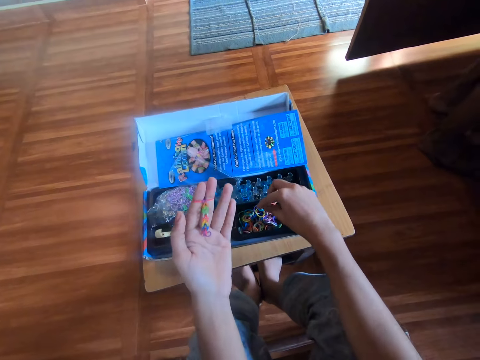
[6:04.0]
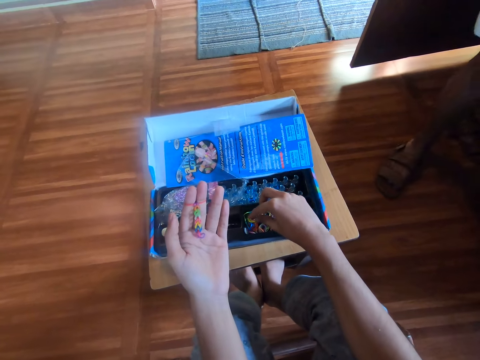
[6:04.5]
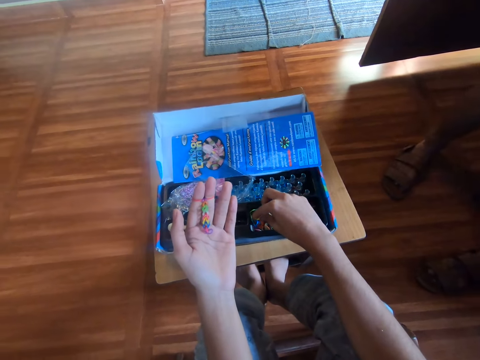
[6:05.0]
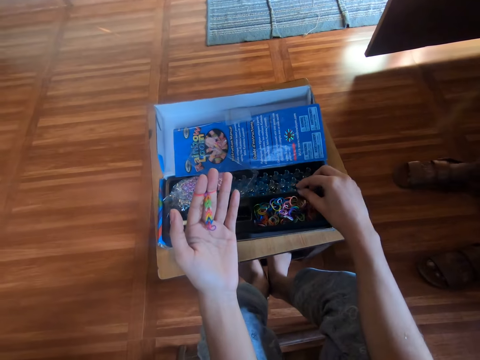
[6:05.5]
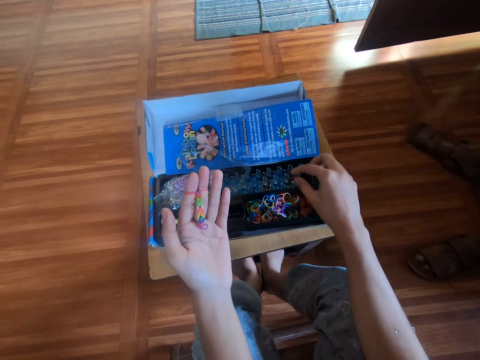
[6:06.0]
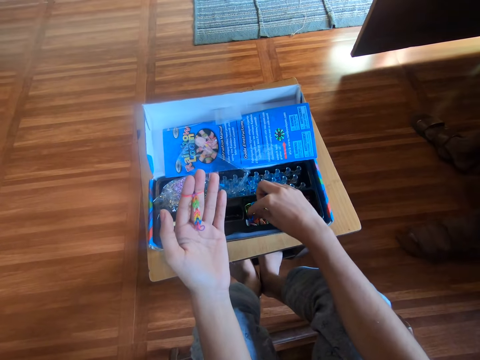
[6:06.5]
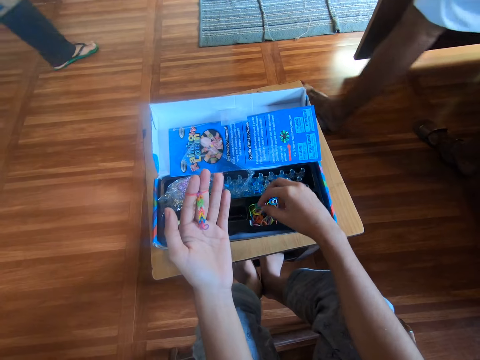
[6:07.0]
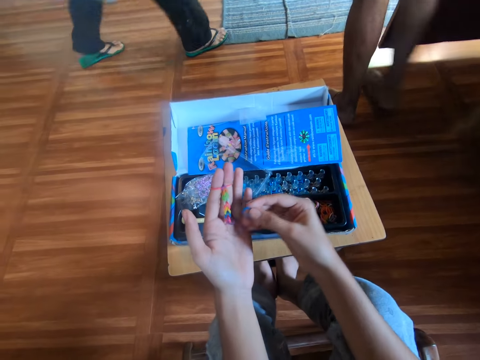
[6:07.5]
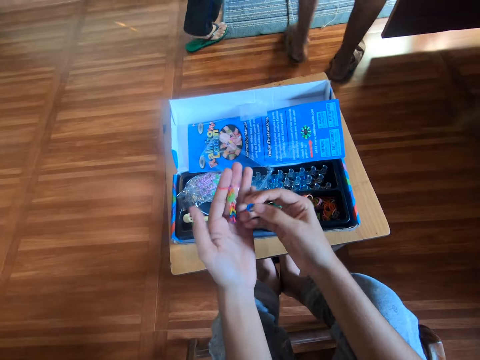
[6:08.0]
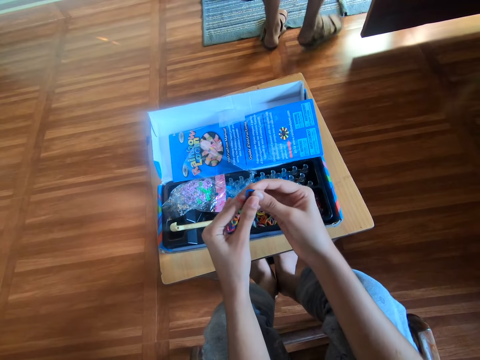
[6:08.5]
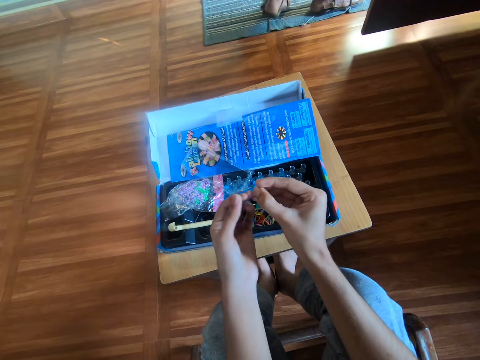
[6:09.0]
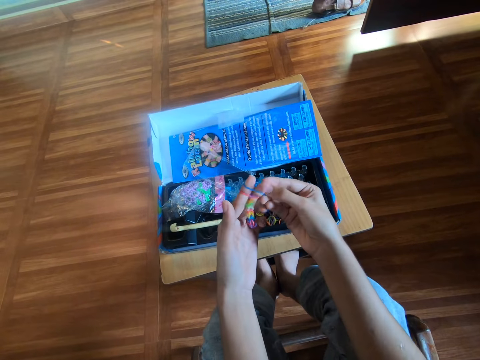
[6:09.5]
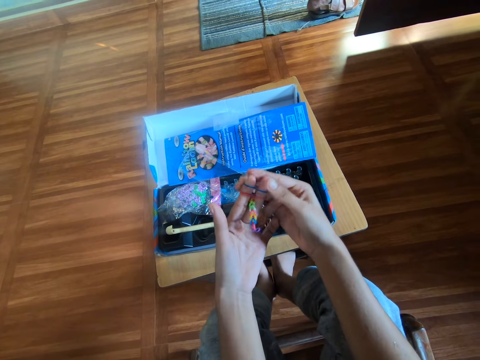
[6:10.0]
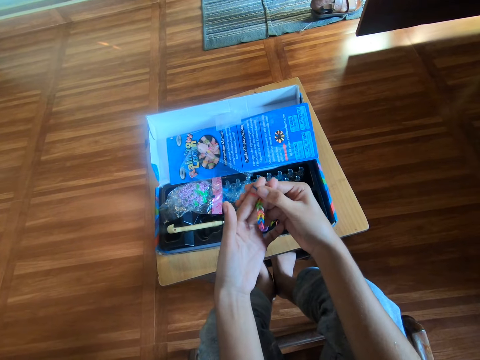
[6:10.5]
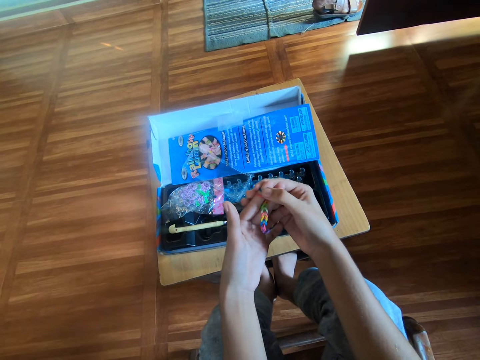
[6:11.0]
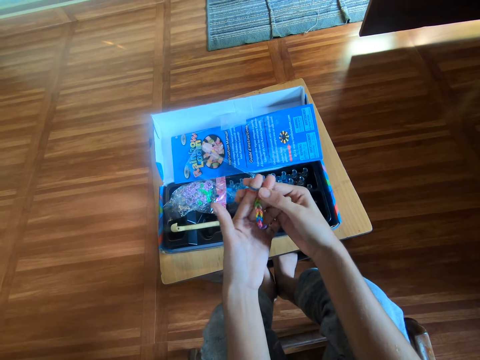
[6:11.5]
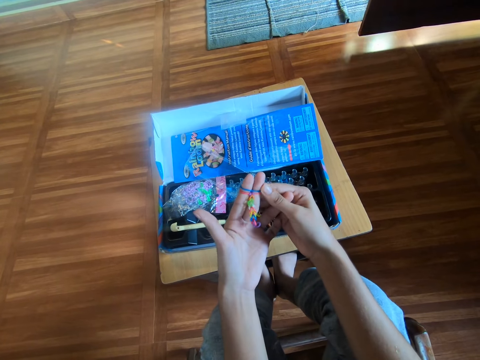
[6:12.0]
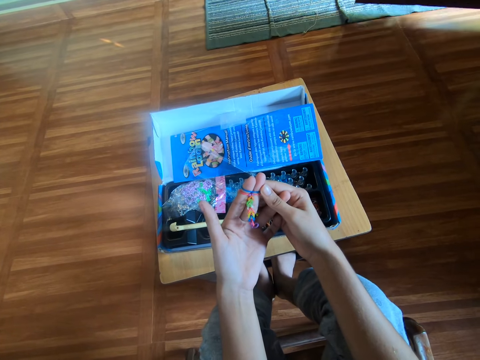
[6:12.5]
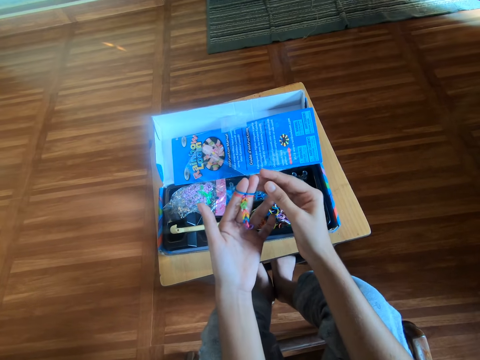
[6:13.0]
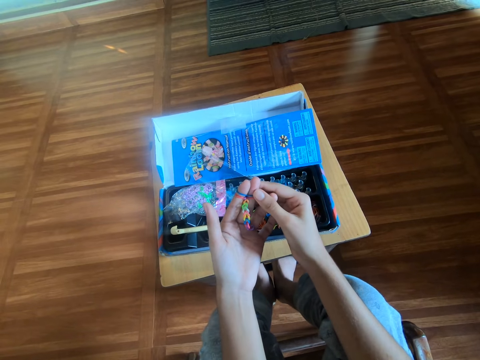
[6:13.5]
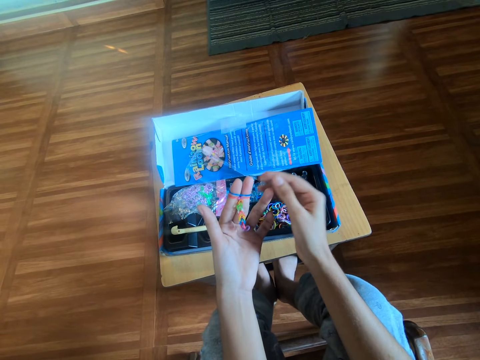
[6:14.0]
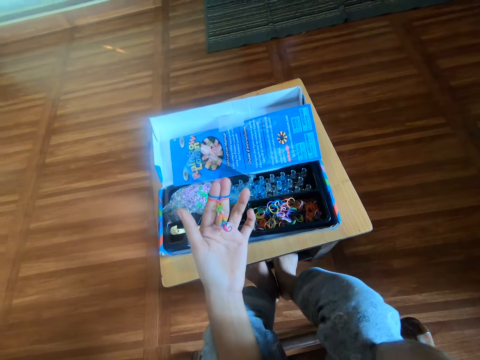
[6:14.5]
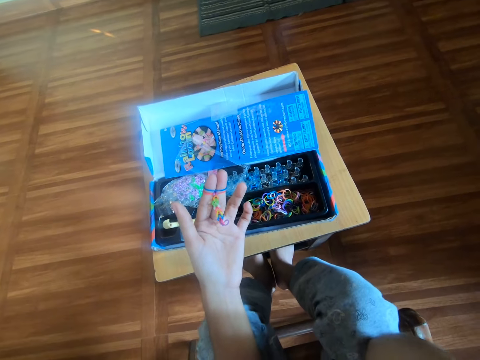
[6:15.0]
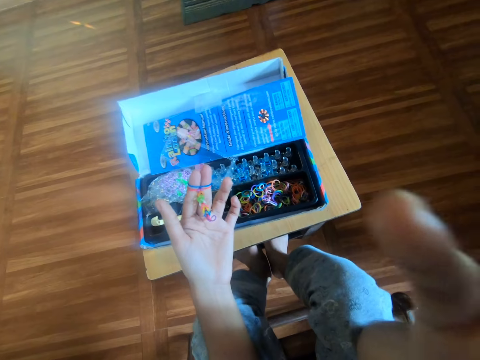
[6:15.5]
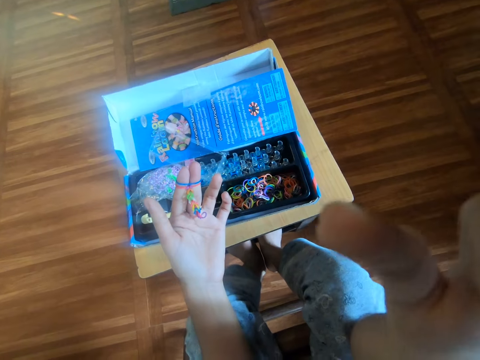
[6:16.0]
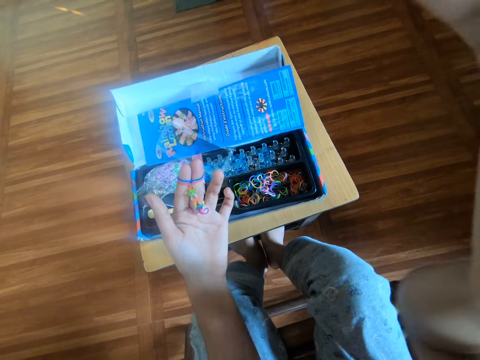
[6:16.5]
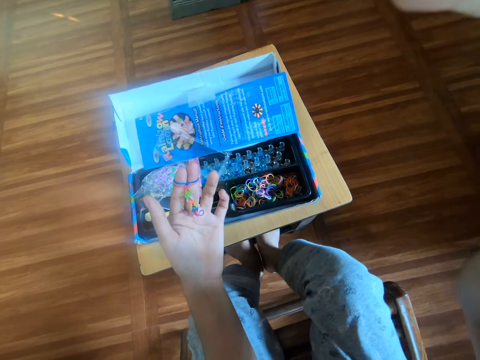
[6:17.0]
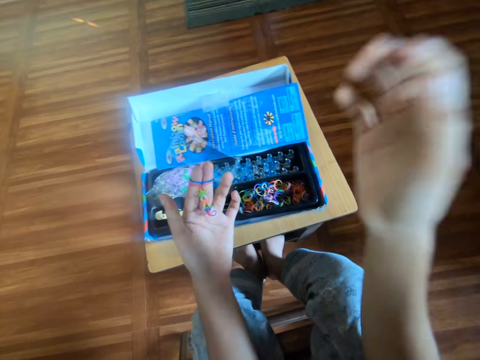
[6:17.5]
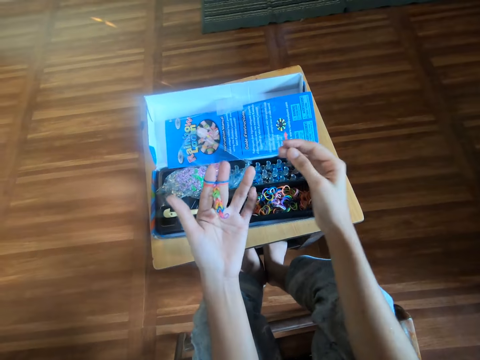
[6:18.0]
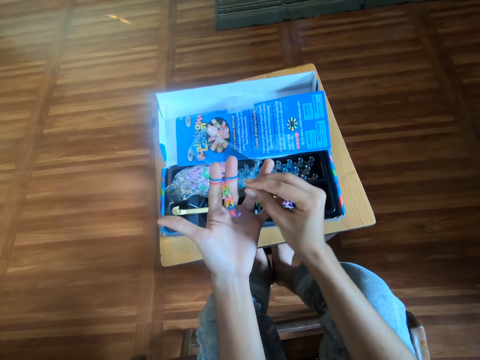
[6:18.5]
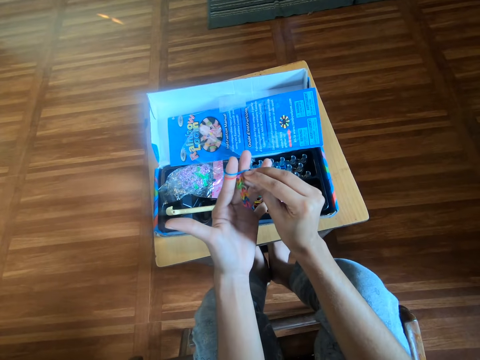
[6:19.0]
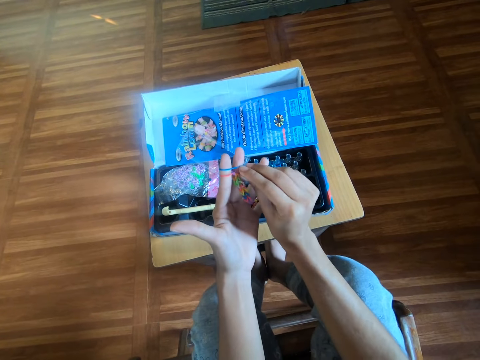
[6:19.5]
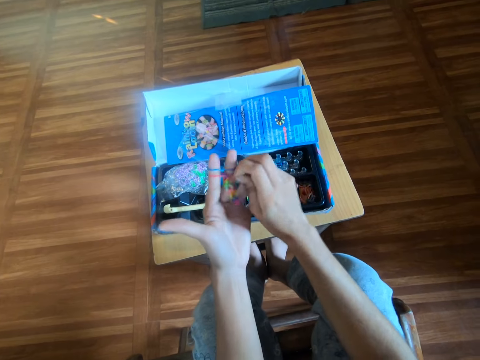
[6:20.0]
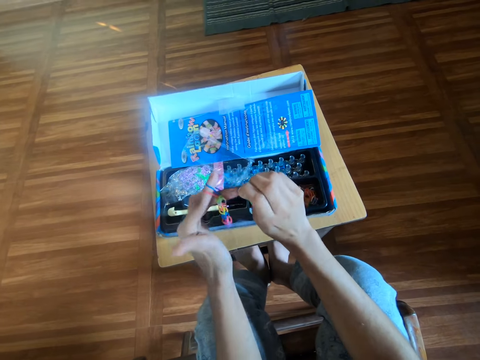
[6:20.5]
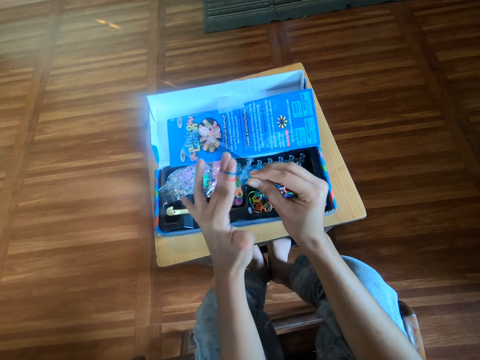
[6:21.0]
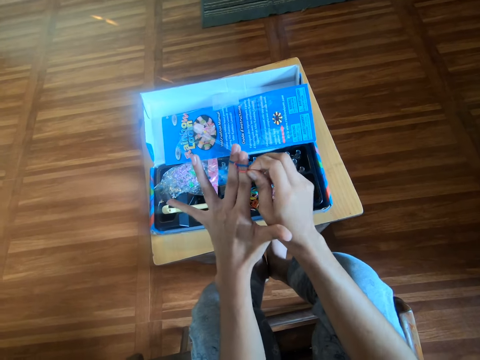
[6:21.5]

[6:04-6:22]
The camera wearer picks another rubber band from a black plastic with his right hand. He compares the rubber bands in his hands. He raises his hands. He touches his face with his right hand. He adjusts the rubber craft on his left hand with his right hand.

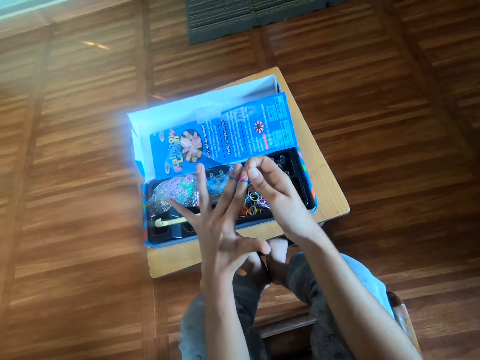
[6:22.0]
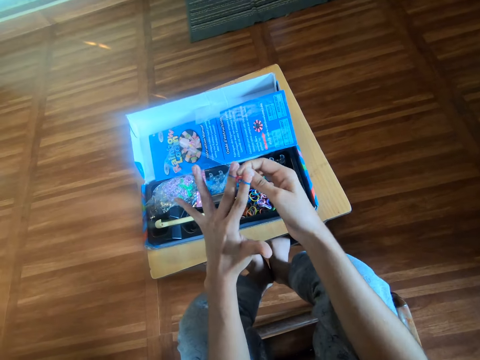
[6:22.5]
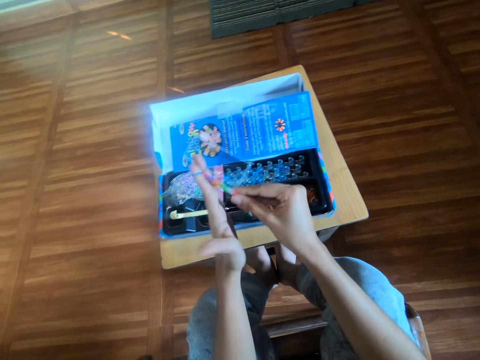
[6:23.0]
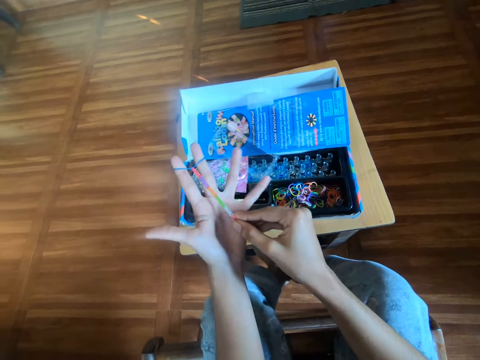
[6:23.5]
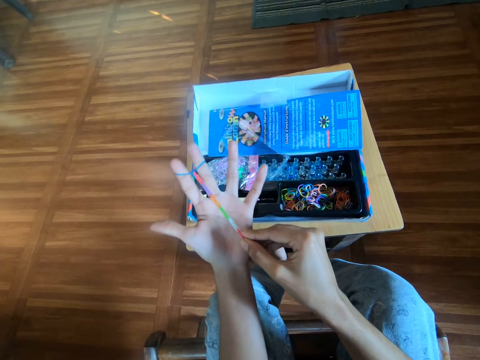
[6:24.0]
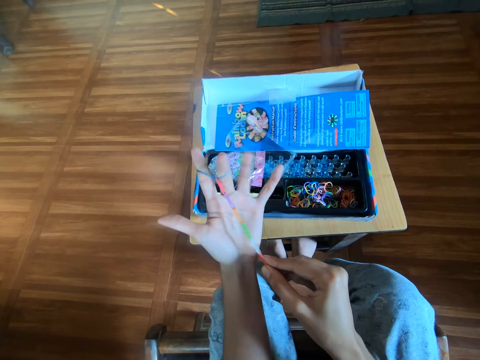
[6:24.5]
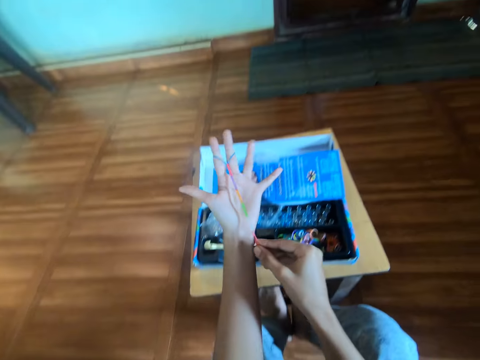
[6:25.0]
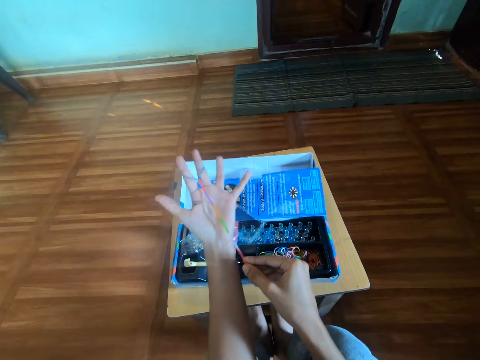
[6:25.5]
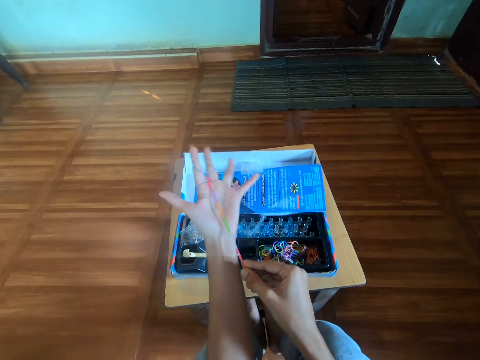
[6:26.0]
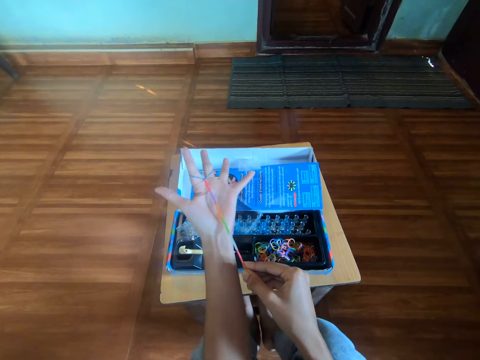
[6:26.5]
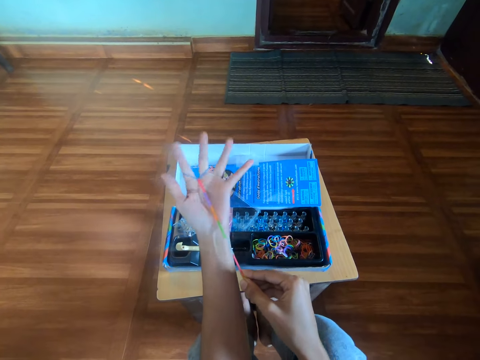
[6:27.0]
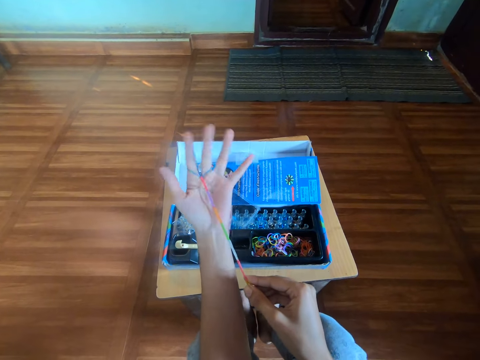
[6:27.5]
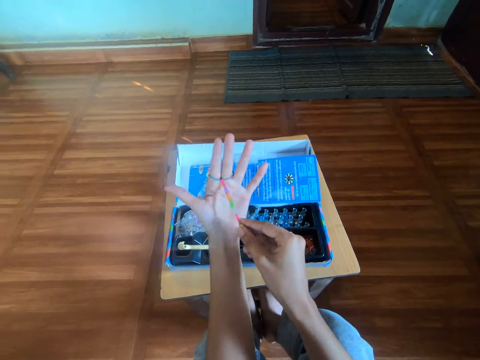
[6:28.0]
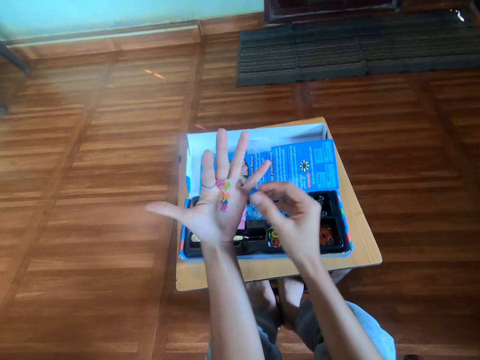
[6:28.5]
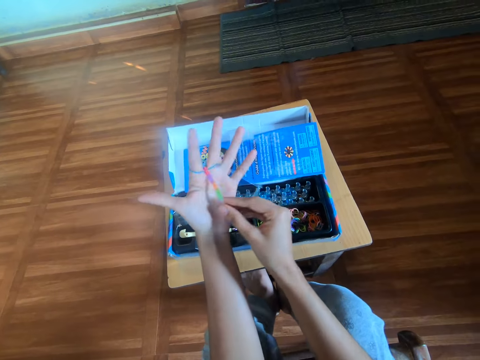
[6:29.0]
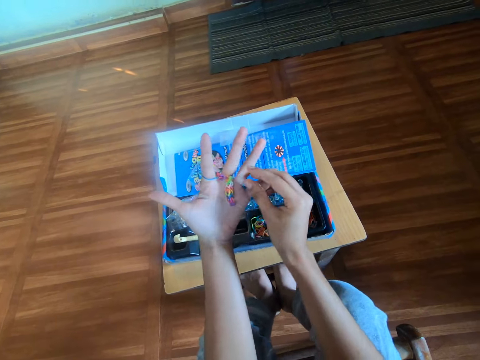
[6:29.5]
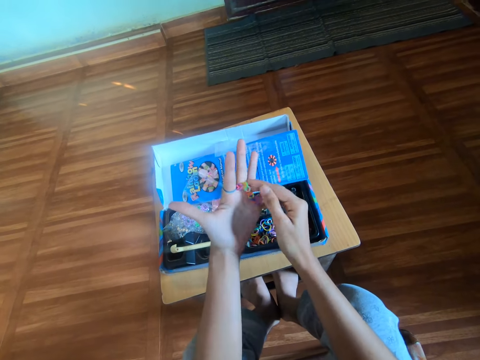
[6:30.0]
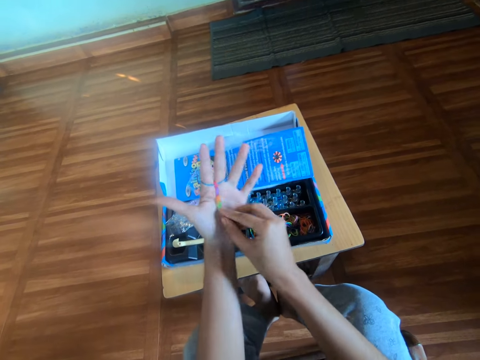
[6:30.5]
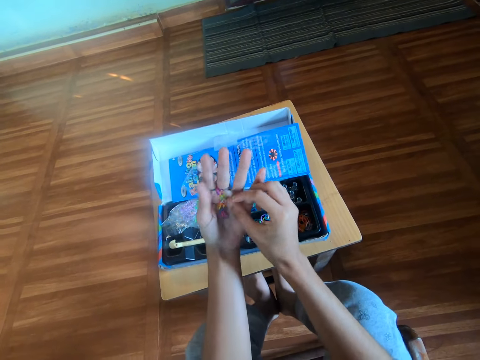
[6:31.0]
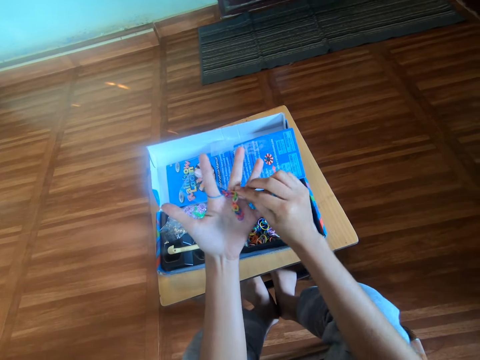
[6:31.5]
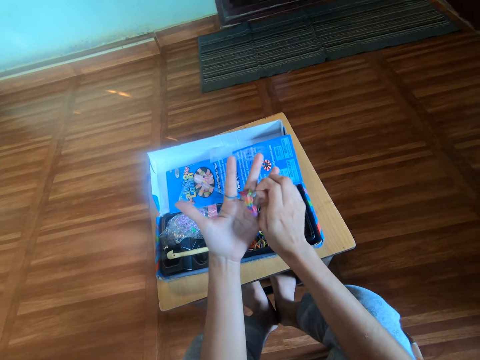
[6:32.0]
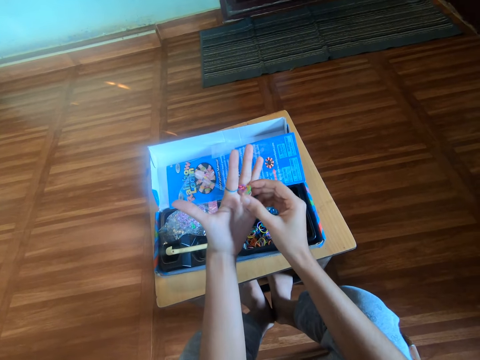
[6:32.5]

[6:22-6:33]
The camera wearer makes a rubber band bracelet by hands. They stretch the rubber band bracelet.
